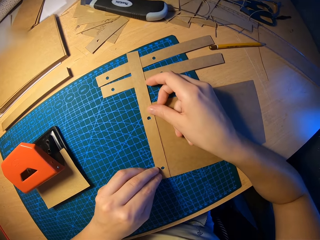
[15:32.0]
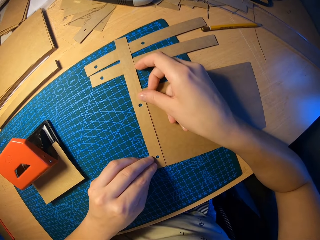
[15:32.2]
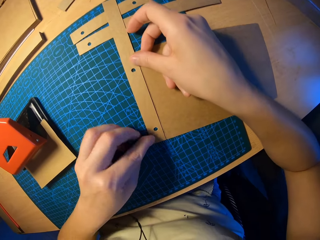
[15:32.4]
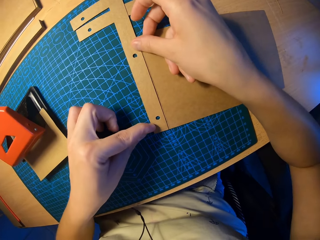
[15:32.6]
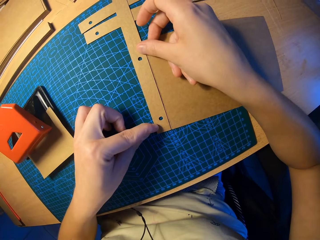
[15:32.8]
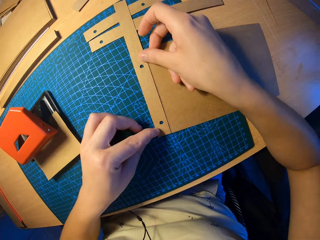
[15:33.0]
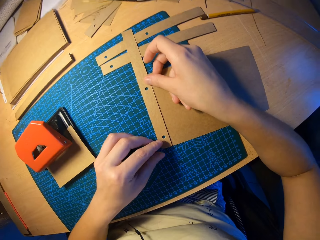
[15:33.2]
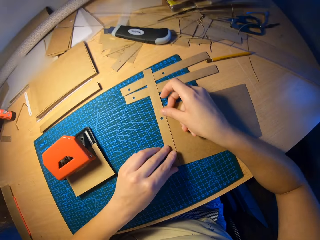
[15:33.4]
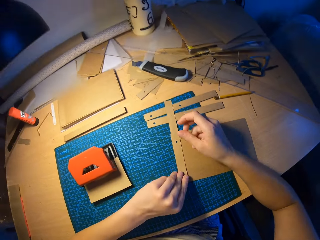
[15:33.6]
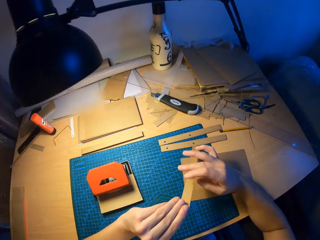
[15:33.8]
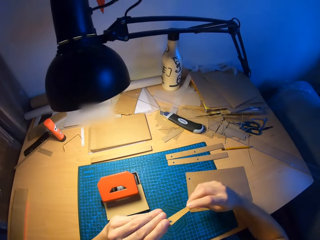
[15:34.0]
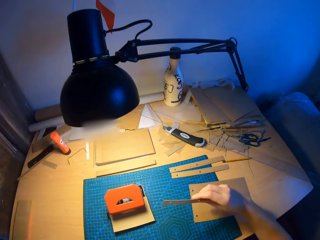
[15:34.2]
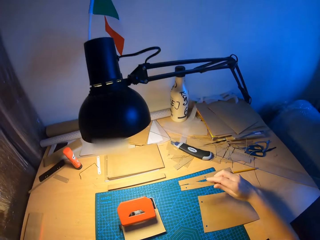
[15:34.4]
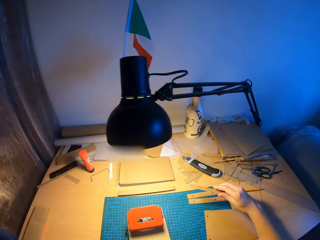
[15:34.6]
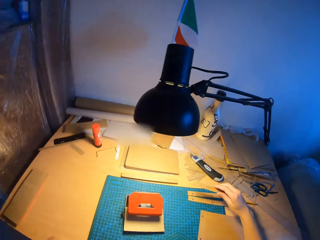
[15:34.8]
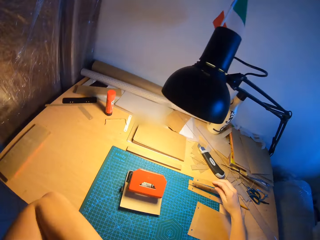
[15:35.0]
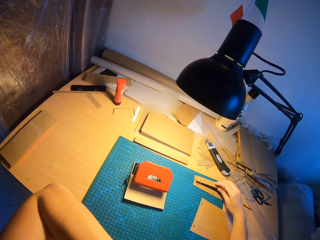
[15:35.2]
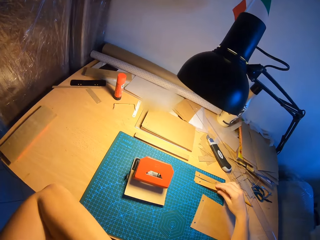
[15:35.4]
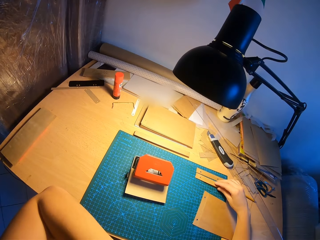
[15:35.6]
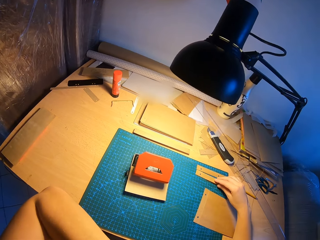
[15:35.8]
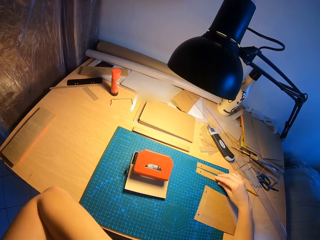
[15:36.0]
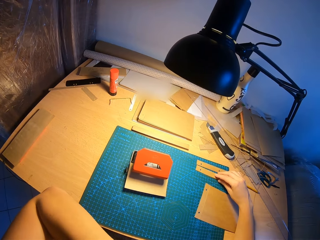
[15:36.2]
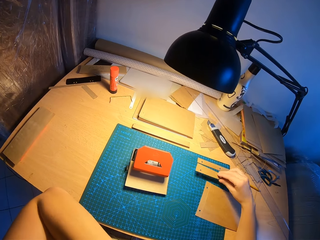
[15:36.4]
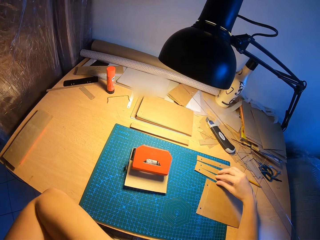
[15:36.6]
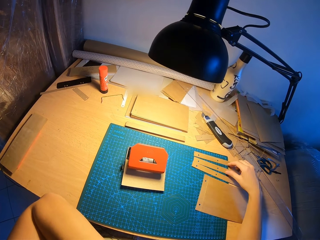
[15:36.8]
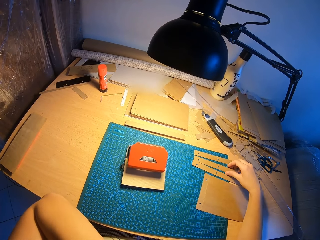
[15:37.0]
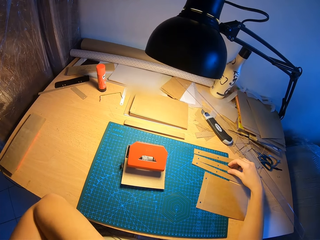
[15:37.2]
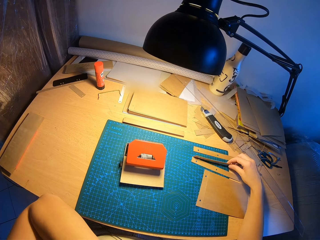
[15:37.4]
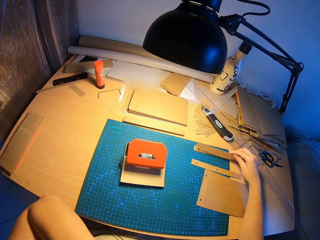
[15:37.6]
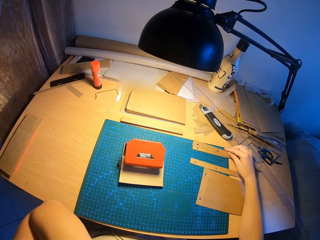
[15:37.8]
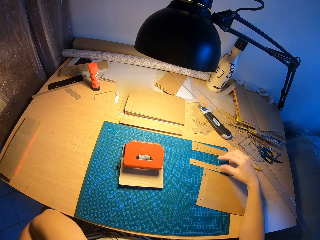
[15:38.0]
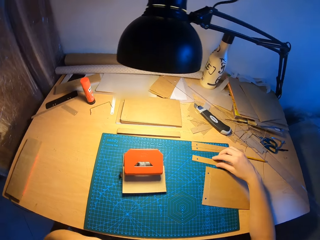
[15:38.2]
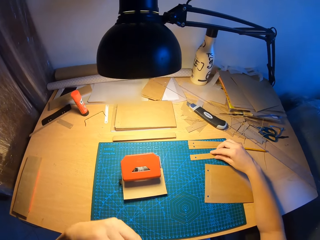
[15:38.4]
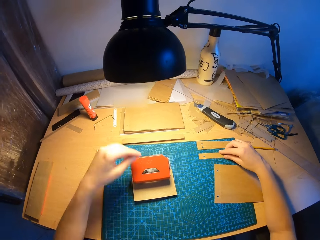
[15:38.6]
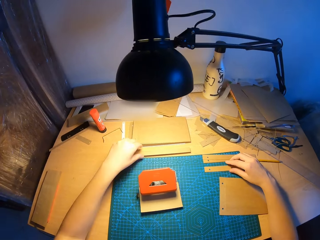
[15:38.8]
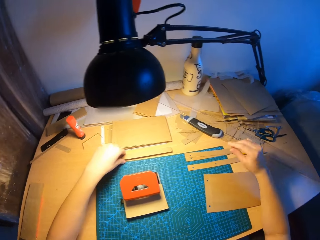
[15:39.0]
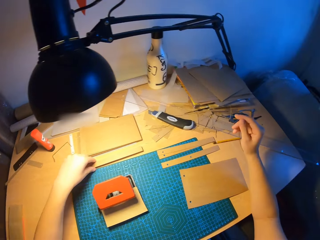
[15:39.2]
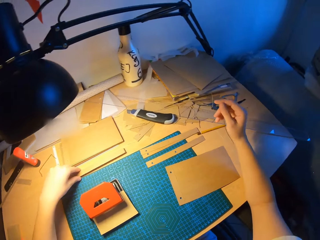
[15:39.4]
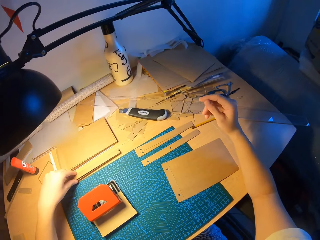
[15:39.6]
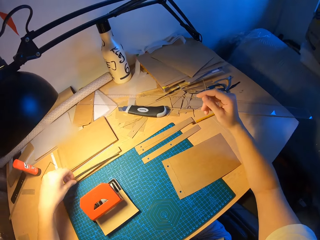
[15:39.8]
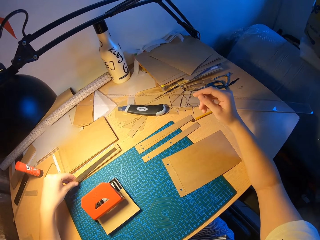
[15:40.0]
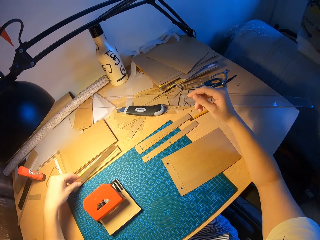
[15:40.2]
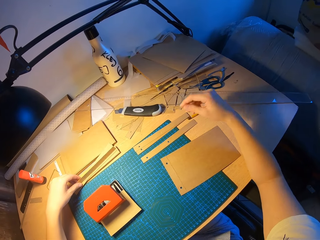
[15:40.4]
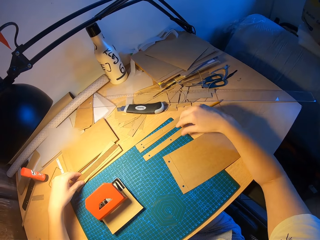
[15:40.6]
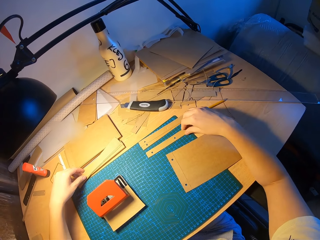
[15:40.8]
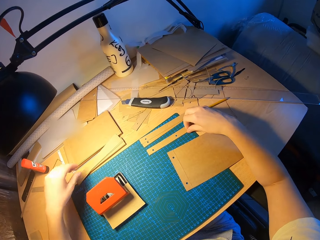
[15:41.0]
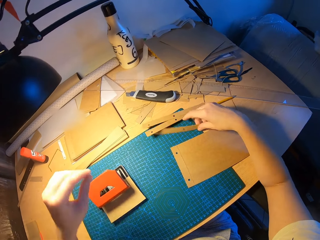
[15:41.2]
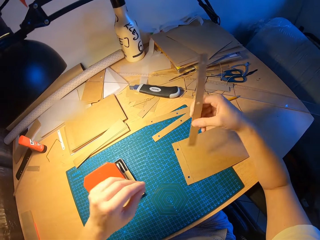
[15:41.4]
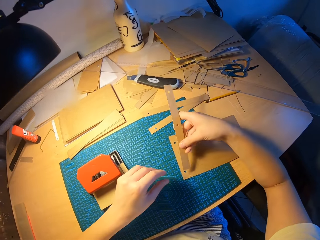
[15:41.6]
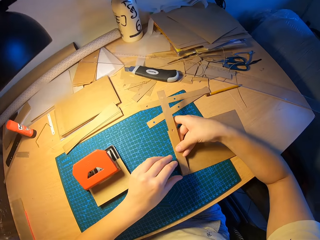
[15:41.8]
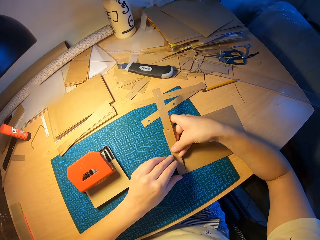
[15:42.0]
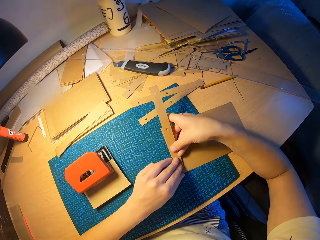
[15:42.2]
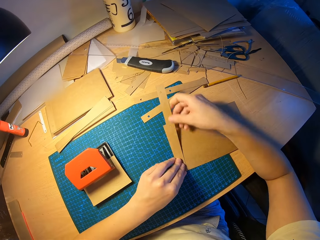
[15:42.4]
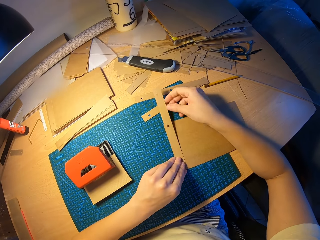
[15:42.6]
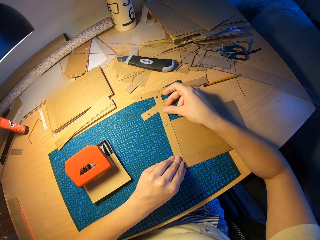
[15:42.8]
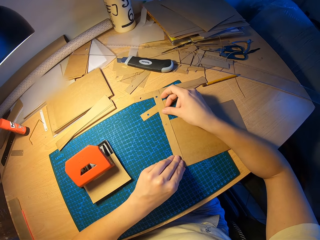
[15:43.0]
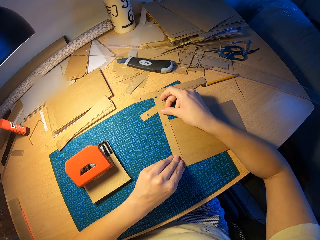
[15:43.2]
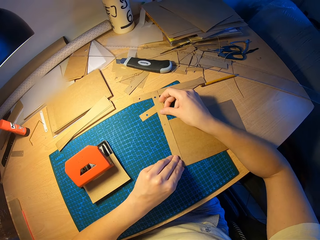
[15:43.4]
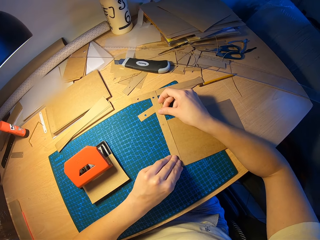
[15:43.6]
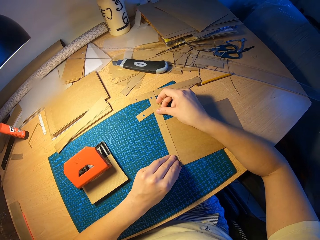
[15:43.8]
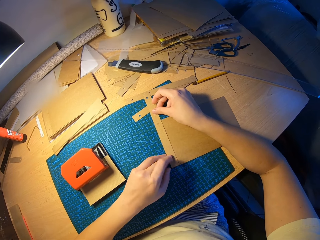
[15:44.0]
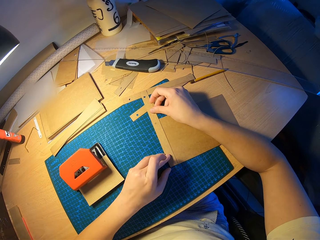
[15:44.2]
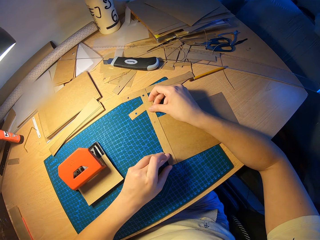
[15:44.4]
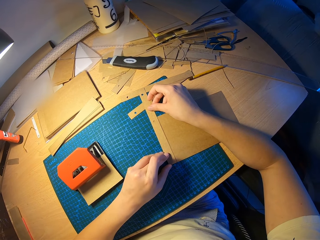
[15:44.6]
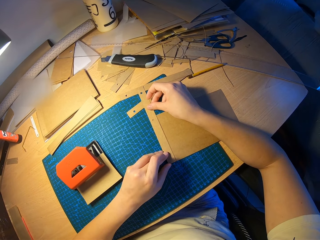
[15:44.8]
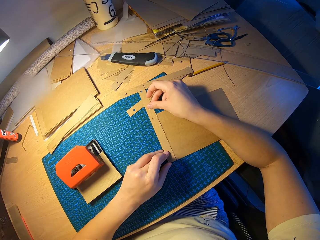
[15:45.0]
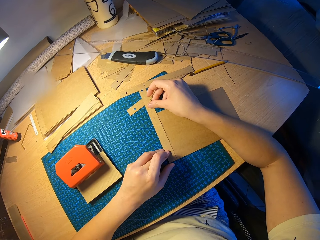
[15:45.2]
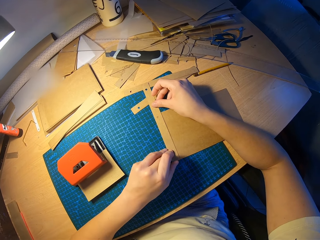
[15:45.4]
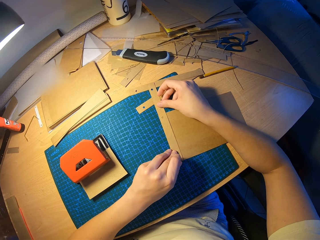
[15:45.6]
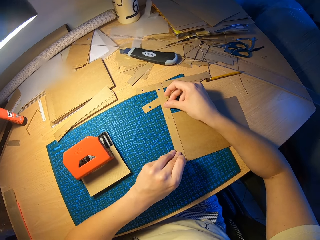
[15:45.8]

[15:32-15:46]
The camera wearer drops the punched cut piece of craft paper on the table with his right hand. He scratches his face with his left hand. He places the piece on the other. He picks up a cut piece of craft paper with his left hand. He picks up a punched cut piece of craft paper from the table with his right hand. He places both craft papers together with both hands. He measures the card paper on the other.

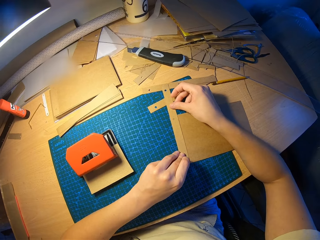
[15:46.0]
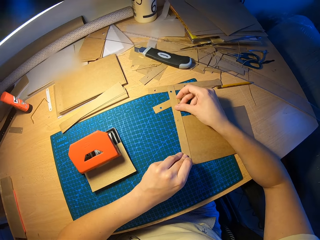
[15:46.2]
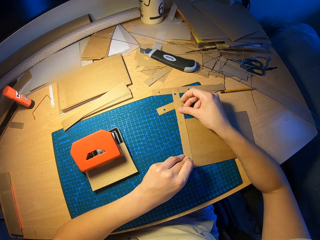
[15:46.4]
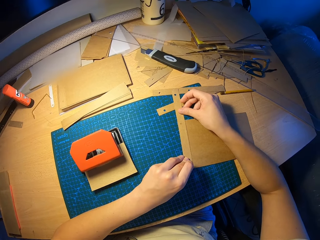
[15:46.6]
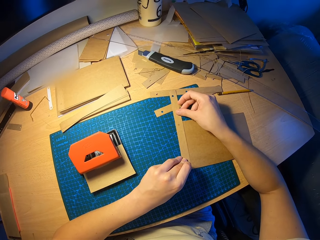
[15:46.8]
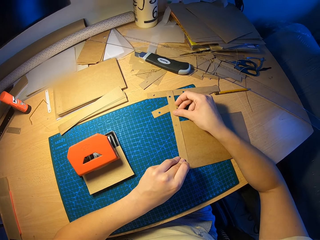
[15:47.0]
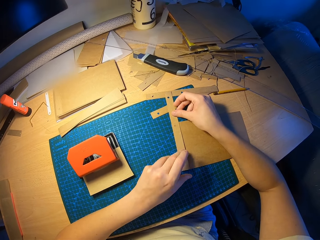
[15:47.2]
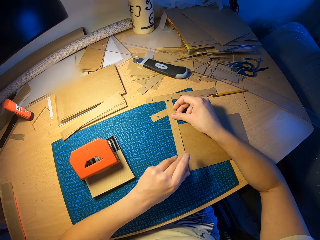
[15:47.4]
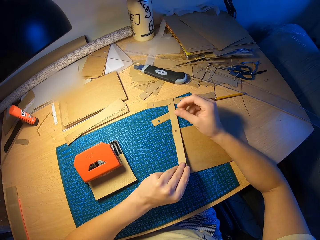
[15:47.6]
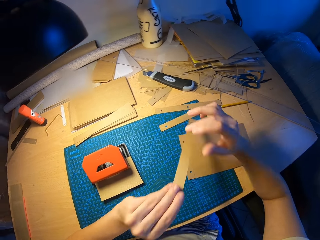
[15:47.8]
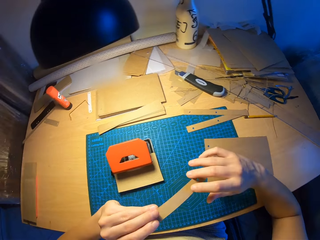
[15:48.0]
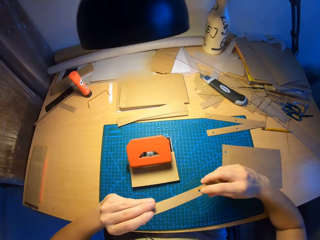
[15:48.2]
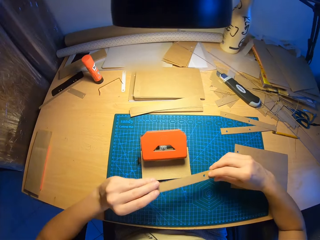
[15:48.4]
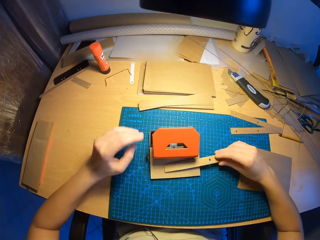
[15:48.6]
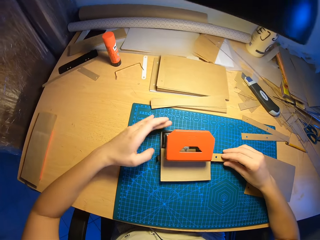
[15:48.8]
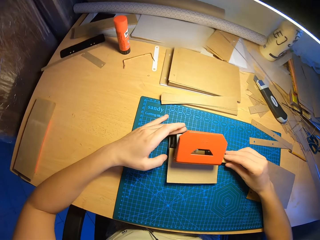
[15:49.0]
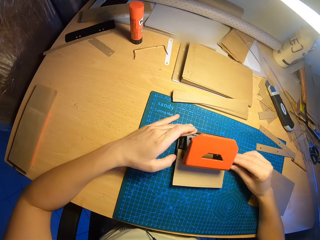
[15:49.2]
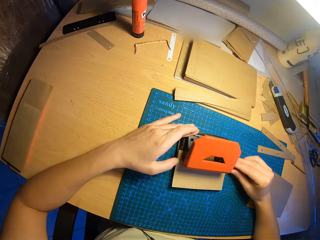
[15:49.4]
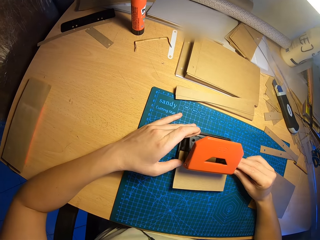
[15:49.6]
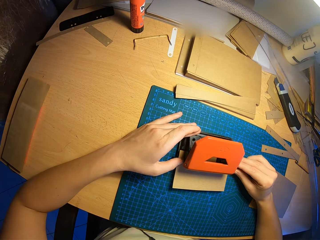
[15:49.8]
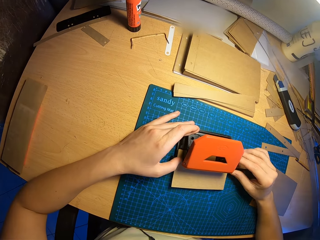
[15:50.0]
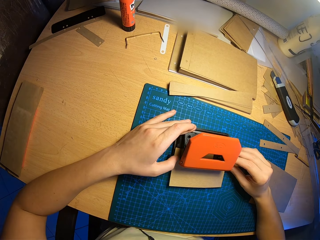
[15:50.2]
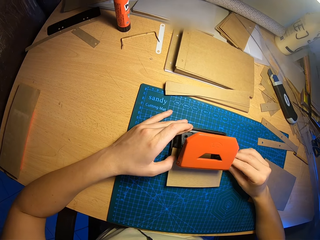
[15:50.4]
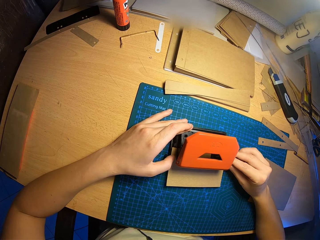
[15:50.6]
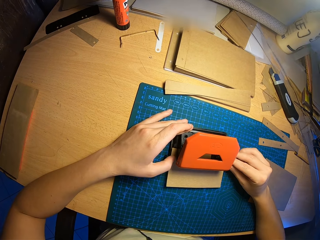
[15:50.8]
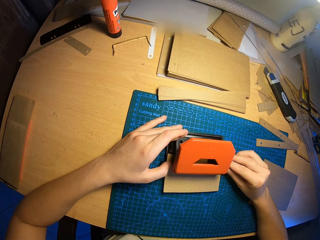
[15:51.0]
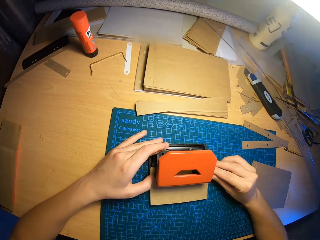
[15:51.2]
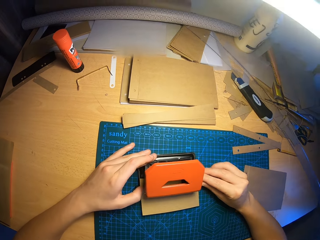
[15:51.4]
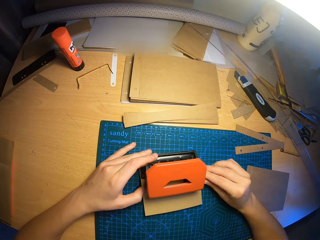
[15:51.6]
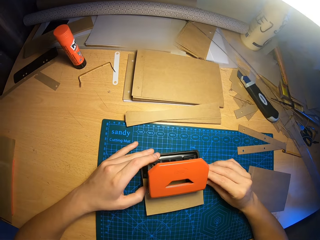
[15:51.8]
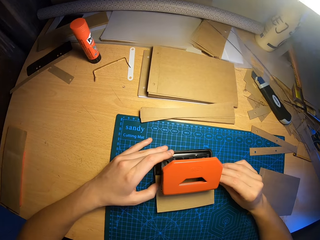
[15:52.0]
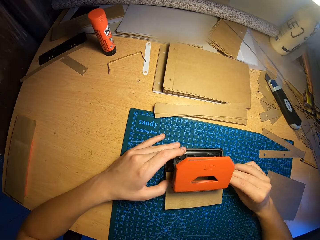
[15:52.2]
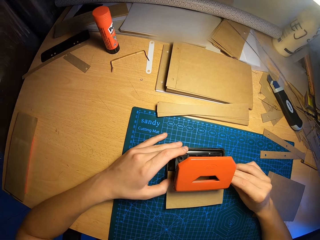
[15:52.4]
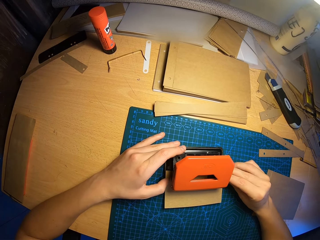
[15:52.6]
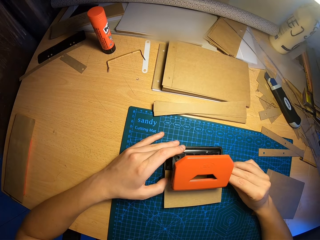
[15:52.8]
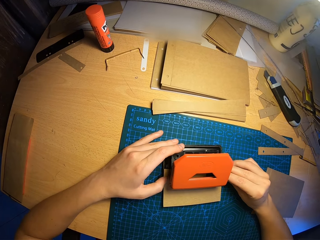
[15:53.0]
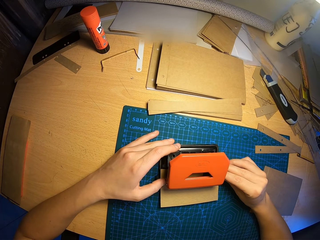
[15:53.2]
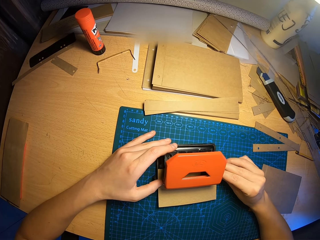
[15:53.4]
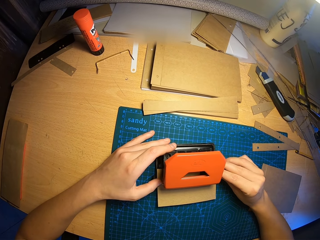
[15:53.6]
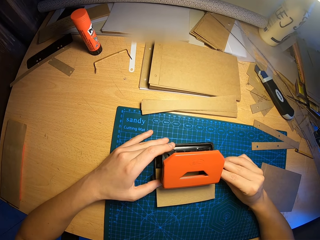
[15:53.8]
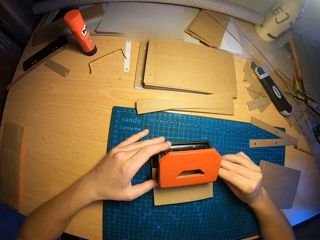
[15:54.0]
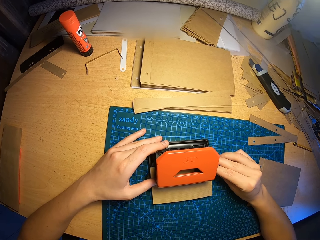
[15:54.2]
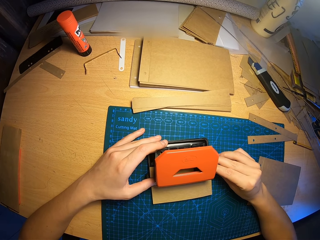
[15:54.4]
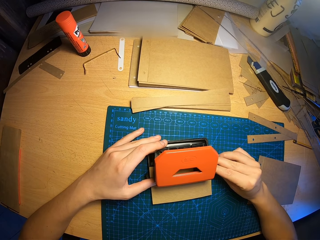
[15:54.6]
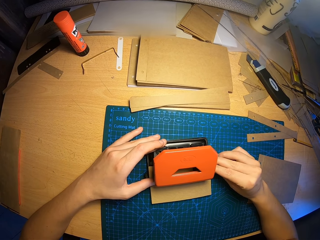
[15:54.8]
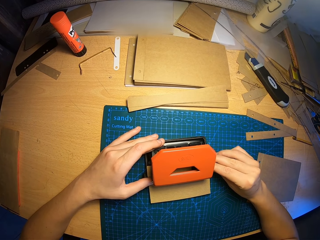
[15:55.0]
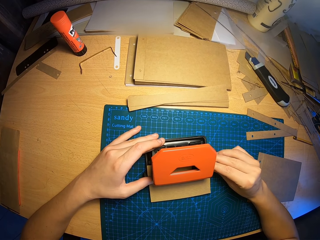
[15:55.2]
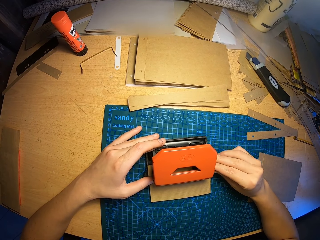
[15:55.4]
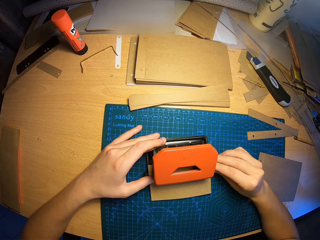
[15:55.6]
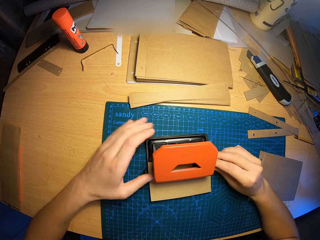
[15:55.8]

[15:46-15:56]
The camera wearer places the punched cut piece of craft paper into the hole puncher with his right hand. He adjusts the punched cut piece of craft paper in the hole puncher with both hands.
